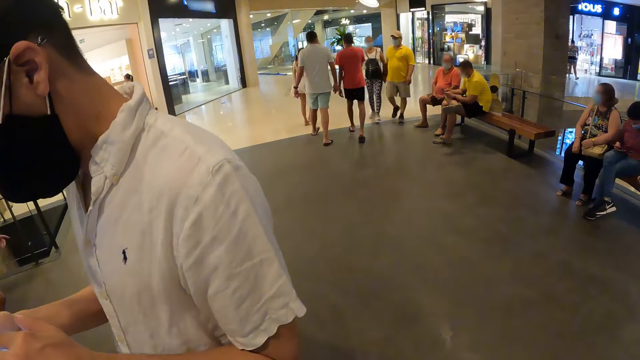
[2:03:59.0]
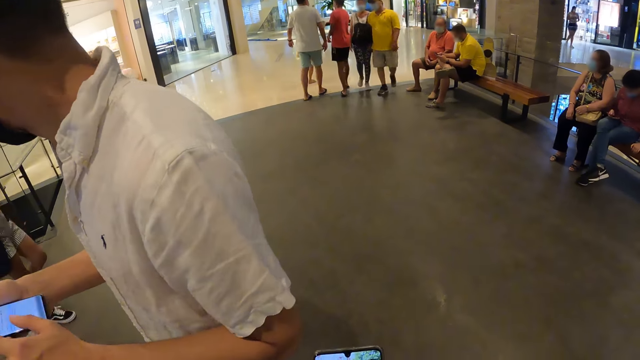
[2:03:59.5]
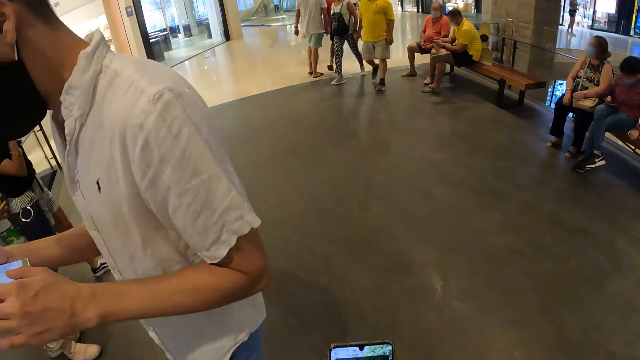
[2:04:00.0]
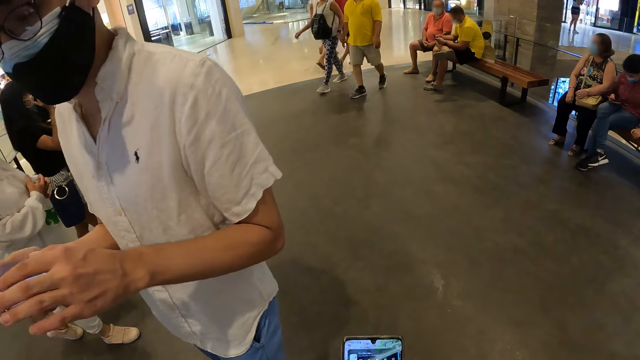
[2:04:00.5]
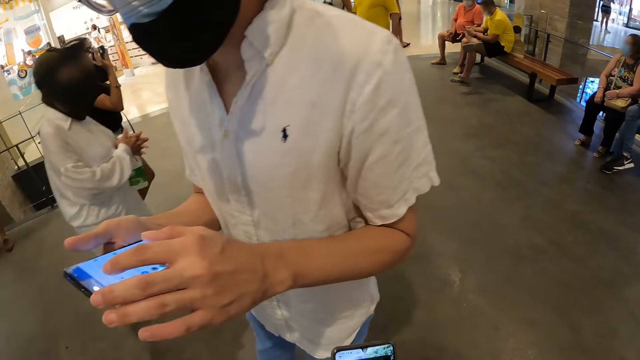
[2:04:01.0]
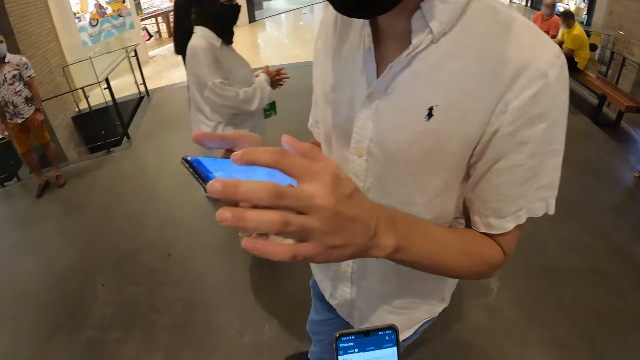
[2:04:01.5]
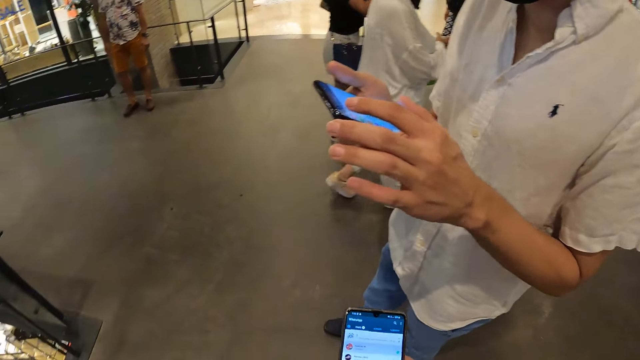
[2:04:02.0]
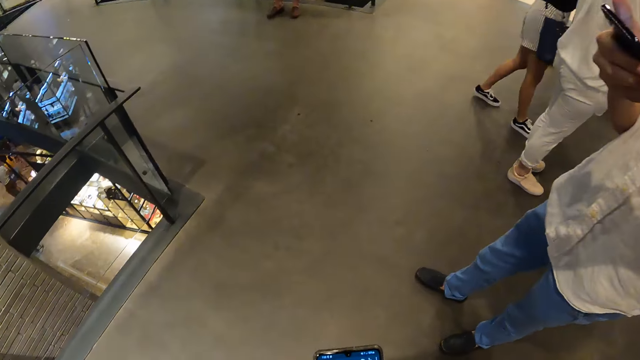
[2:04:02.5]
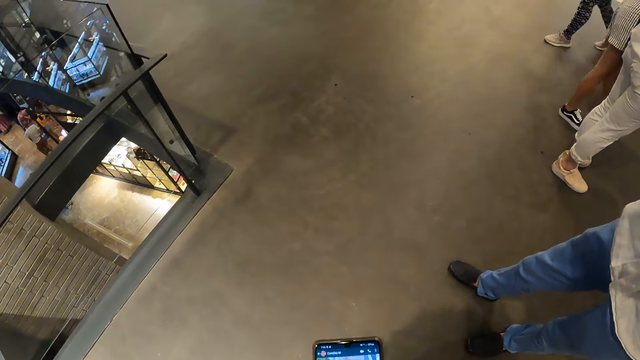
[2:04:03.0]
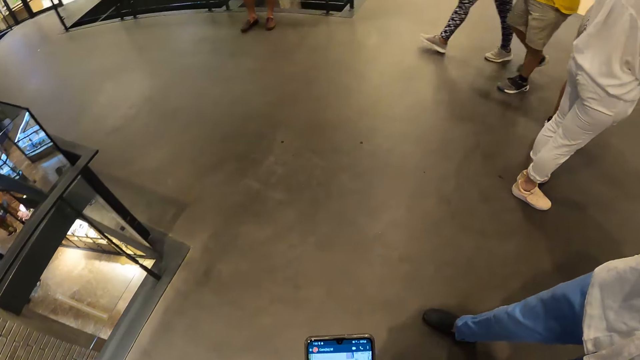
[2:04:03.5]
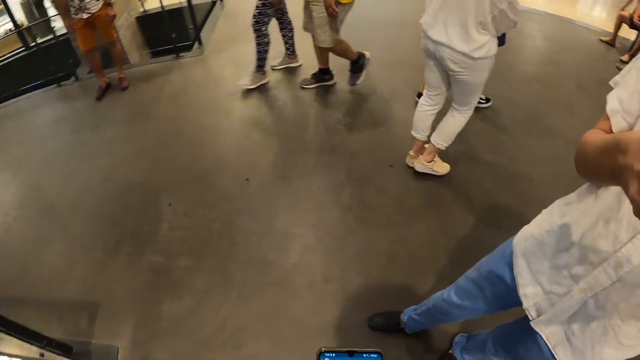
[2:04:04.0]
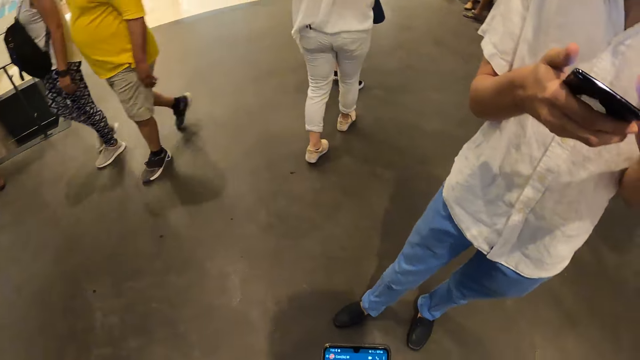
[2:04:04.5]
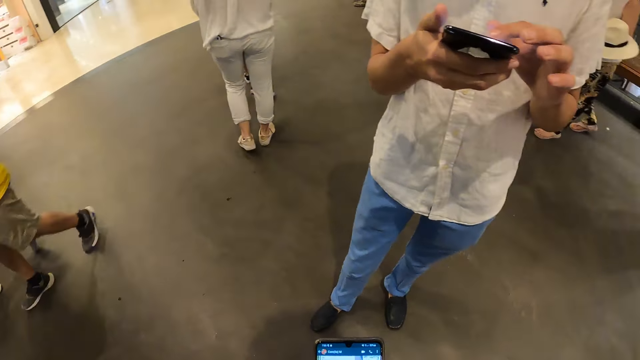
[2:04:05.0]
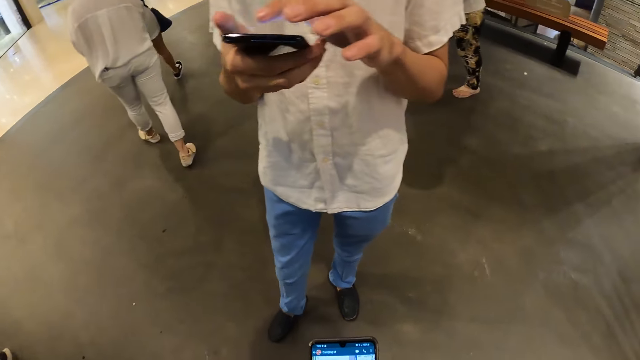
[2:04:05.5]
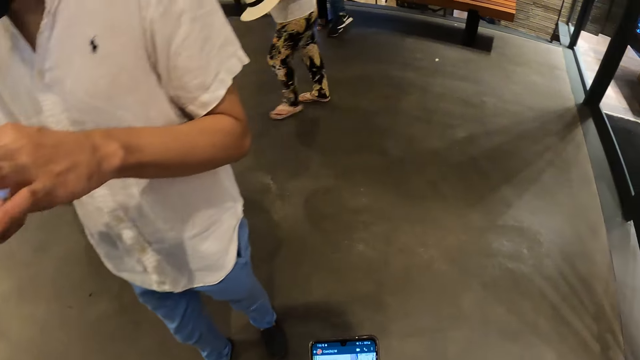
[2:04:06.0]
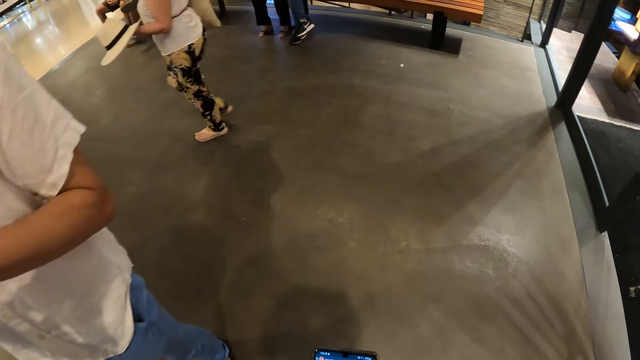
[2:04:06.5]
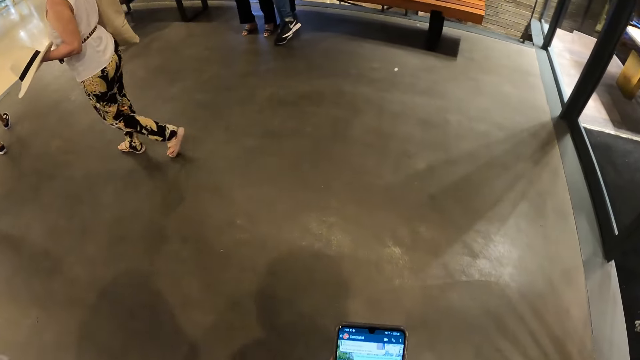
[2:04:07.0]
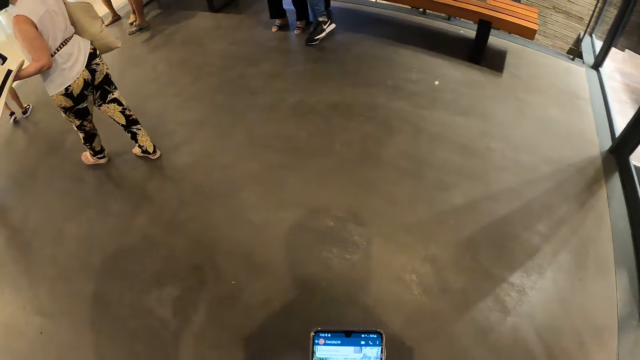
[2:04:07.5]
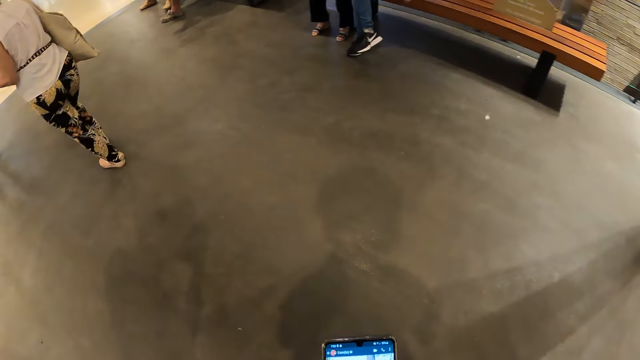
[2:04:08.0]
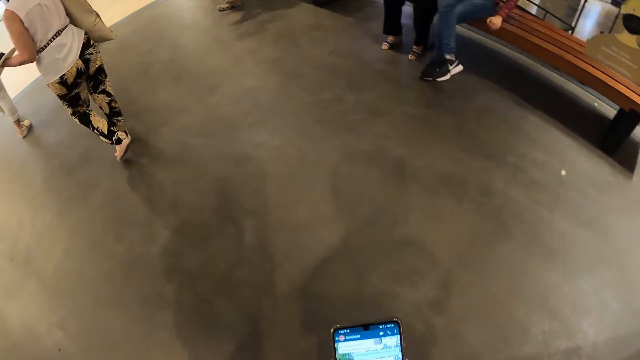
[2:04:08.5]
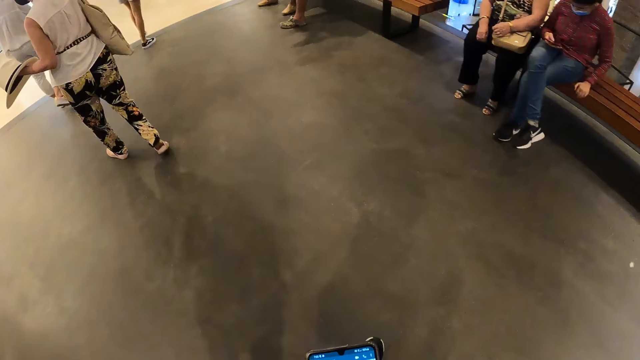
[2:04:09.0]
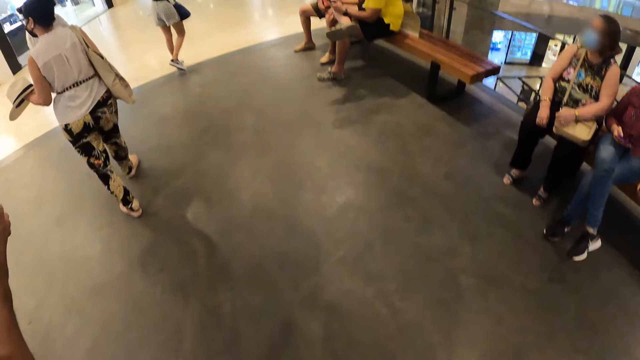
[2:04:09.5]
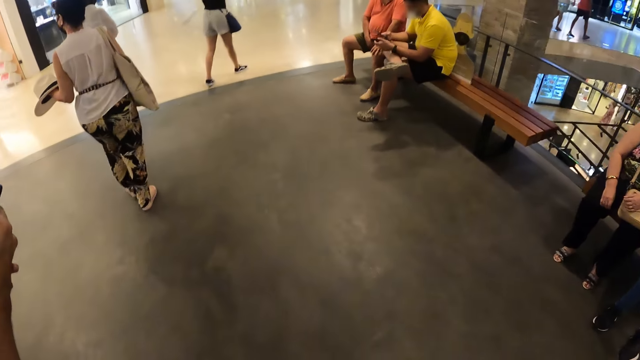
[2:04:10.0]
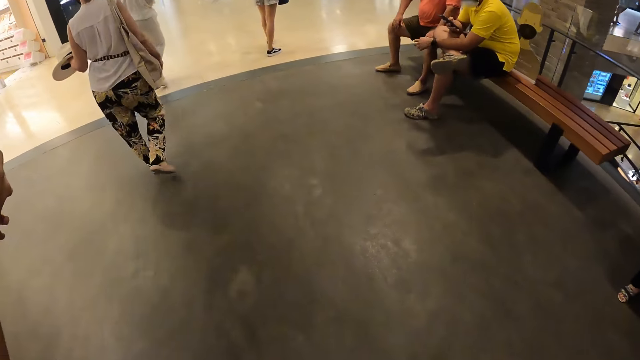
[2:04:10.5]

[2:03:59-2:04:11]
The camera wearer looks around a mall. He operates the phone with his right hand. He walks around the mall. He operates the phone. He walks around the mall.

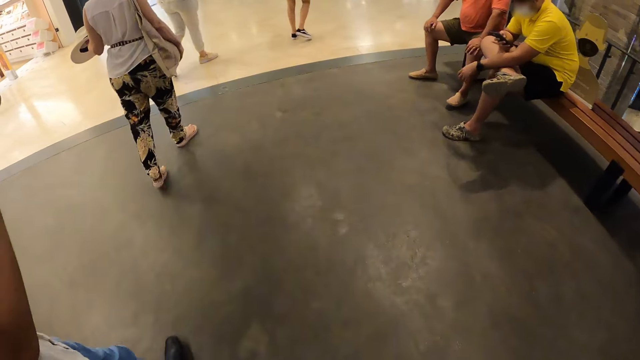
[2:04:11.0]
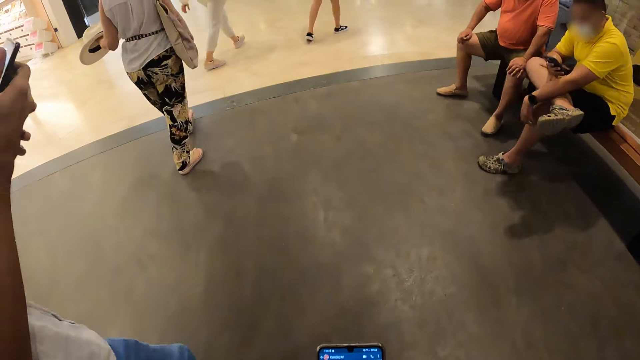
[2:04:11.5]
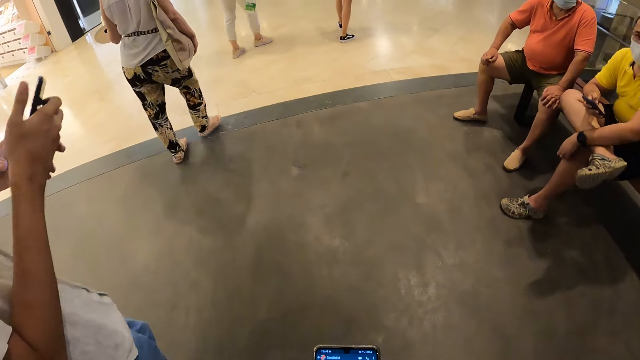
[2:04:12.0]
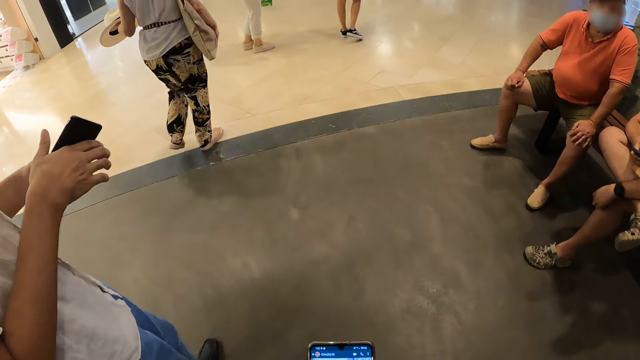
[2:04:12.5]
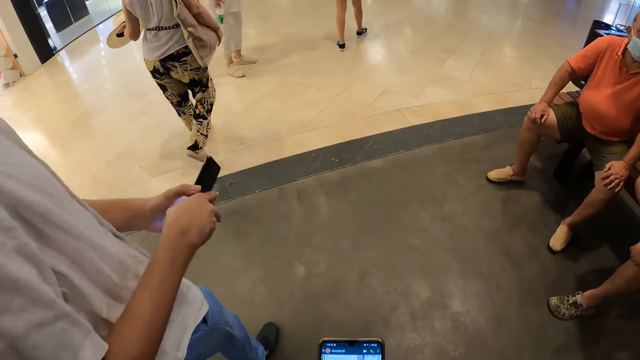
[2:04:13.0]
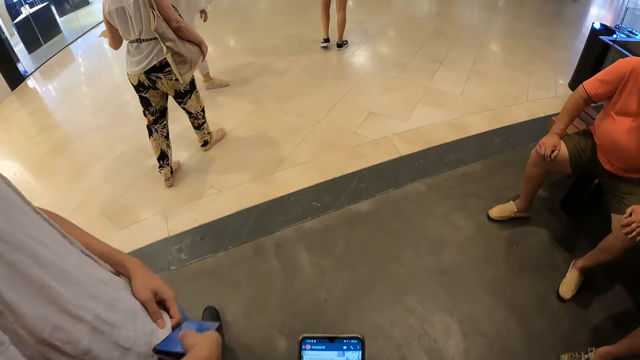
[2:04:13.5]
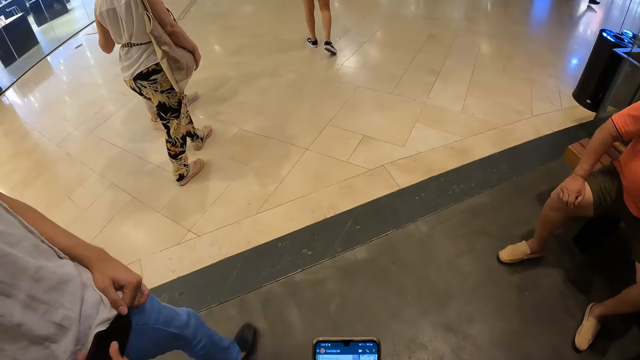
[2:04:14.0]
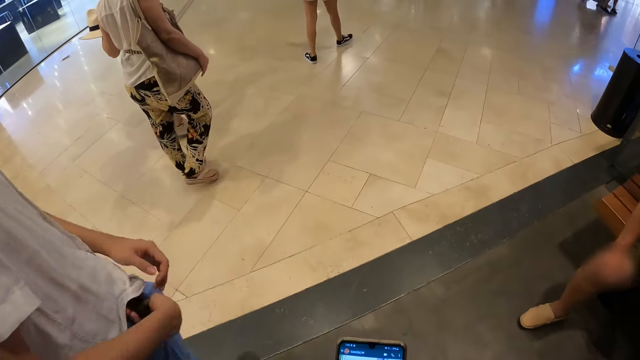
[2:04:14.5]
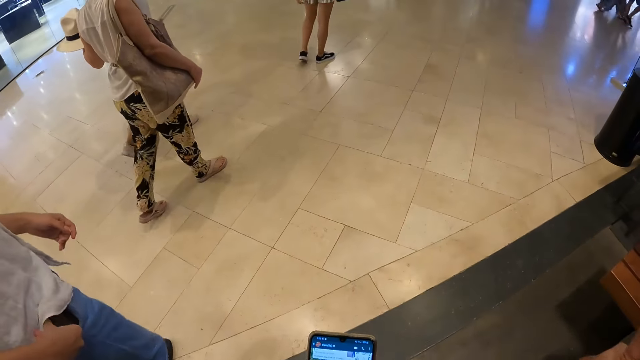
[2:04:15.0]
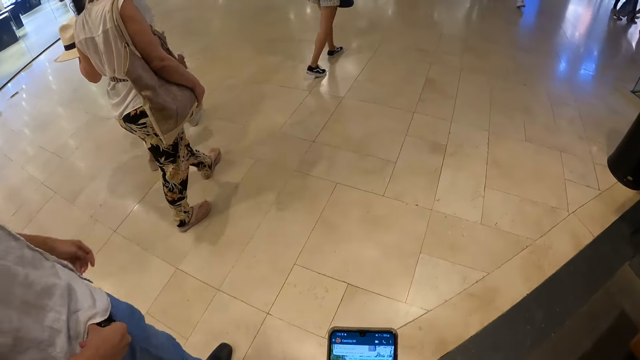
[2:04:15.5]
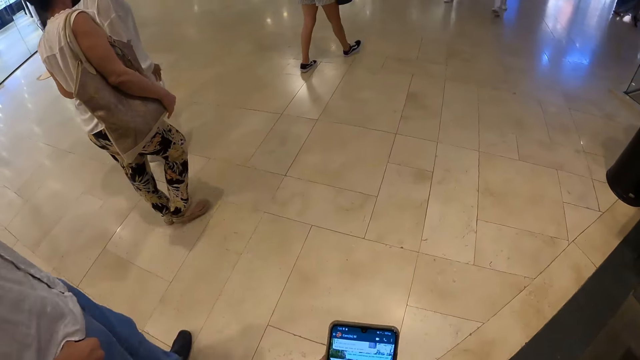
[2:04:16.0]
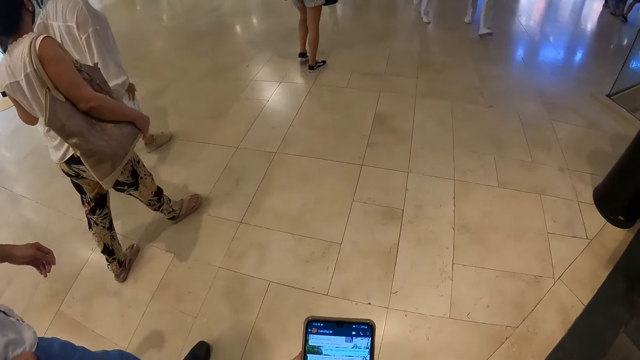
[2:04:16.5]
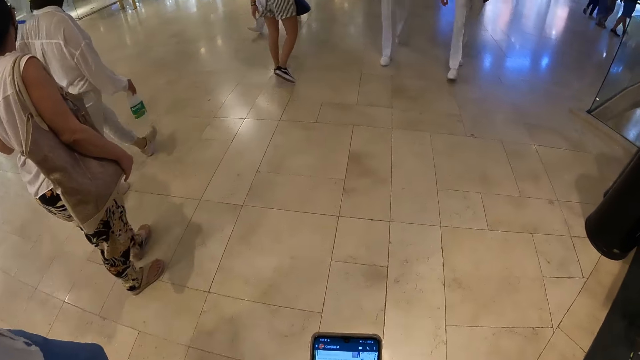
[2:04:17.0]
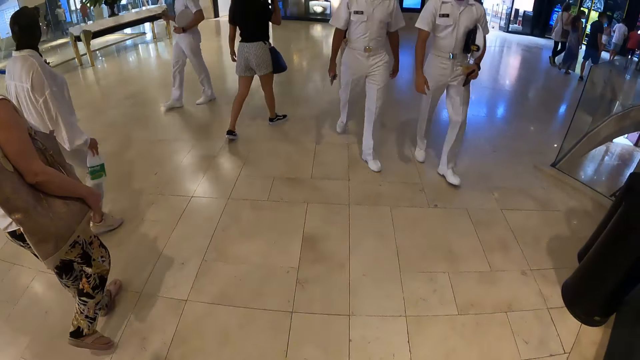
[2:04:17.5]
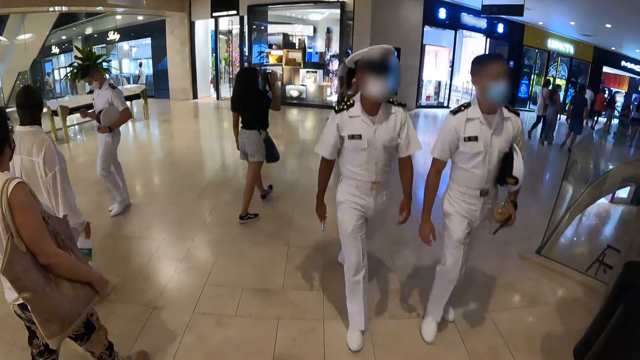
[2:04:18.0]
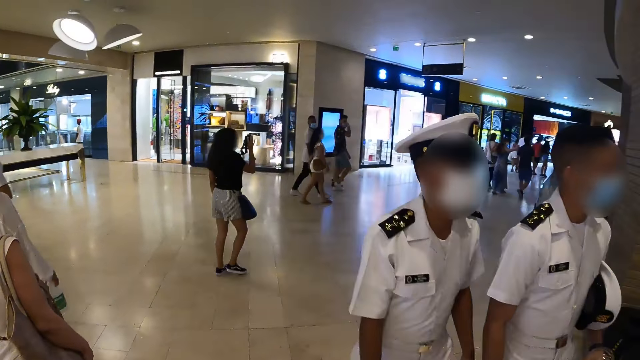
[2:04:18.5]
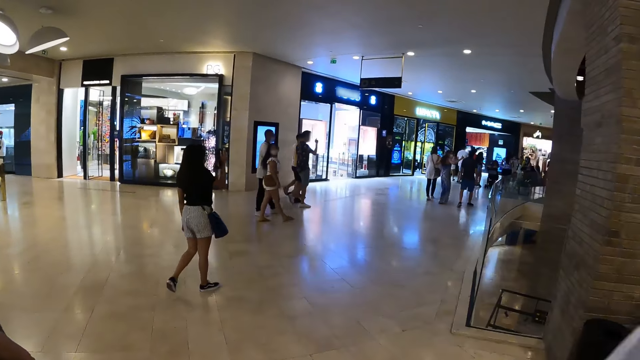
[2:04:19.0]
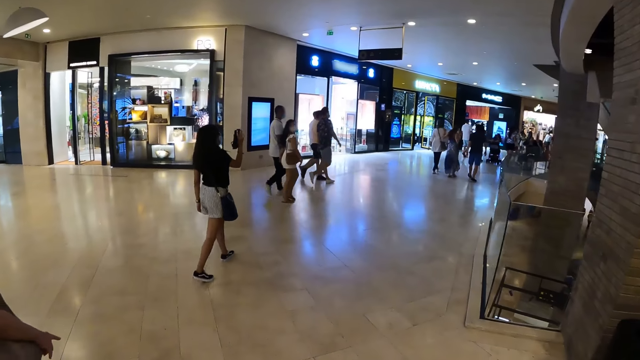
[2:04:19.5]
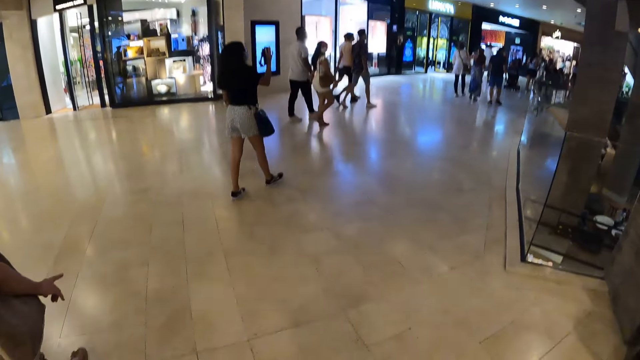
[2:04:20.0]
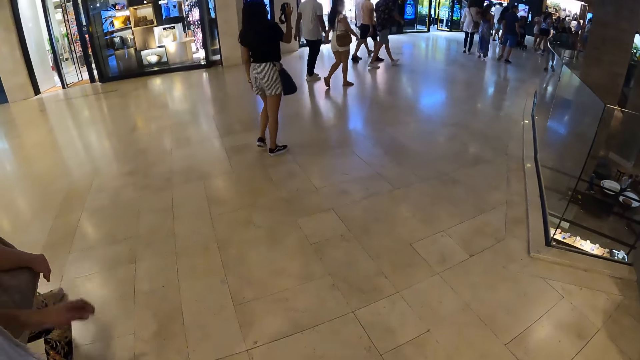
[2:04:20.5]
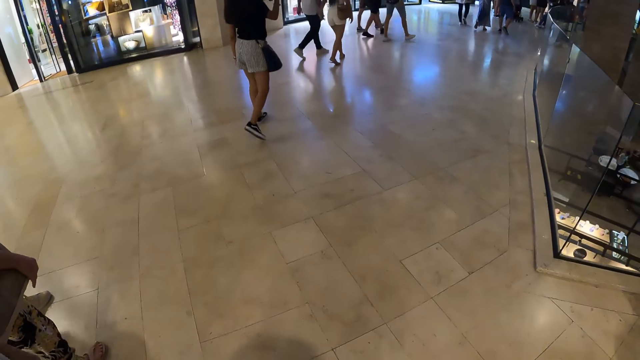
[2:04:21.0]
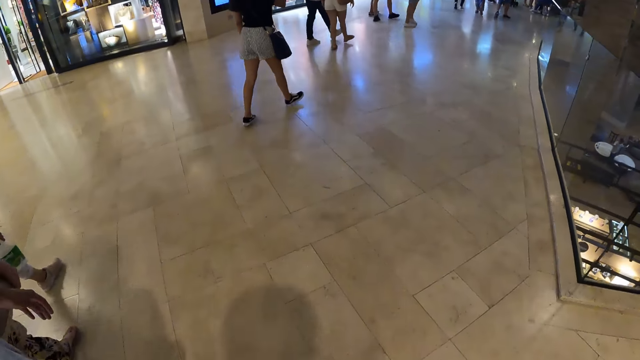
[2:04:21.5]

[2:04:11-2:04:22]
A man holds a phone with both hands. The man walks around a mall. The man holds the phone with his right hand and puts the phone in his pocket with his right hand. The man walks around the mall. The camera wearer walks around the mall.
